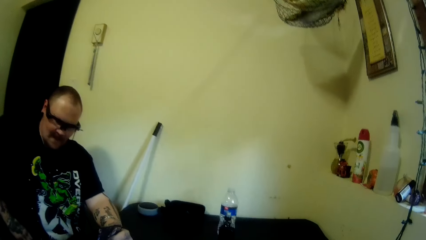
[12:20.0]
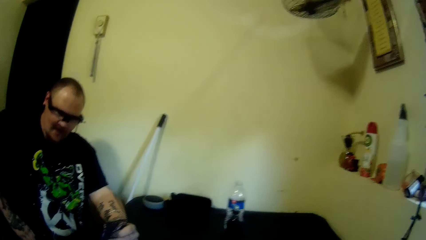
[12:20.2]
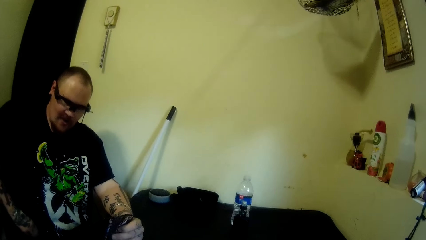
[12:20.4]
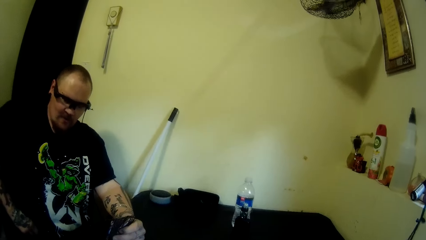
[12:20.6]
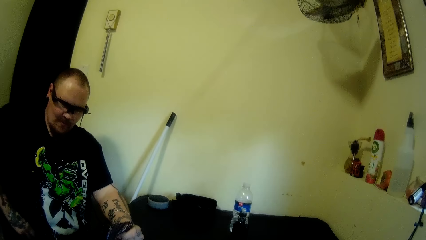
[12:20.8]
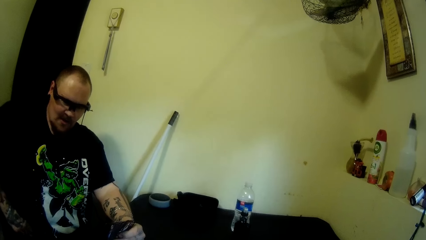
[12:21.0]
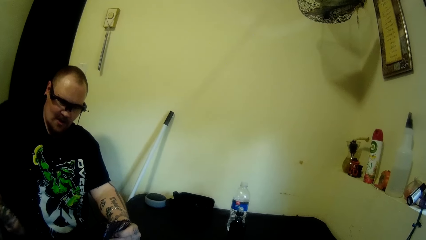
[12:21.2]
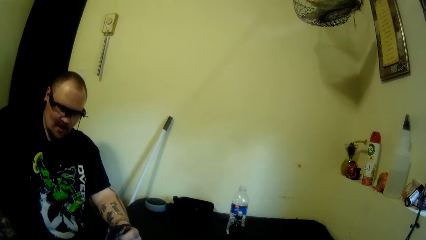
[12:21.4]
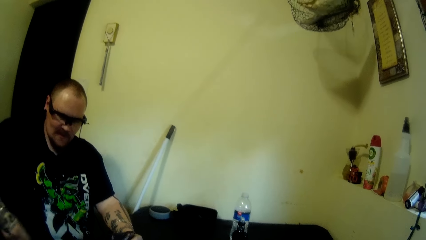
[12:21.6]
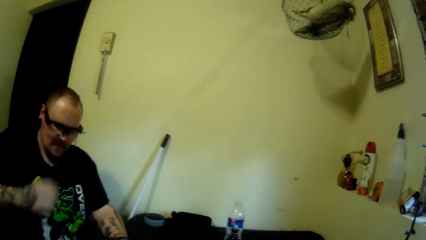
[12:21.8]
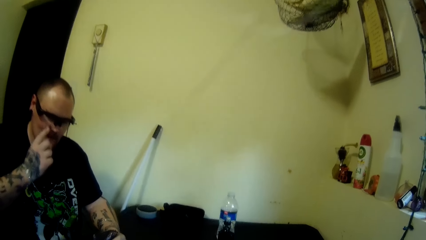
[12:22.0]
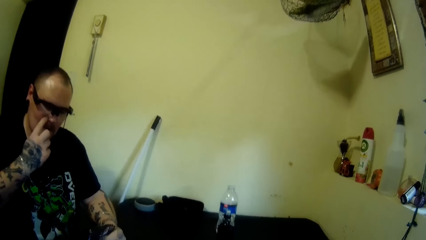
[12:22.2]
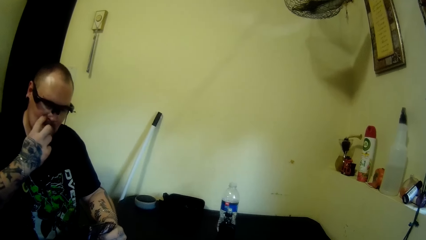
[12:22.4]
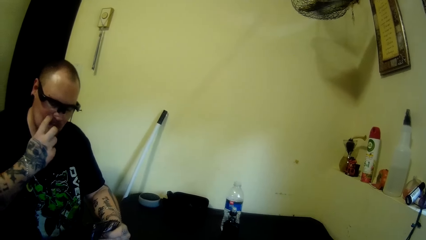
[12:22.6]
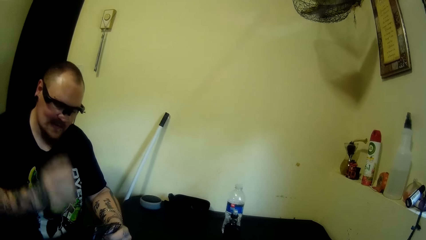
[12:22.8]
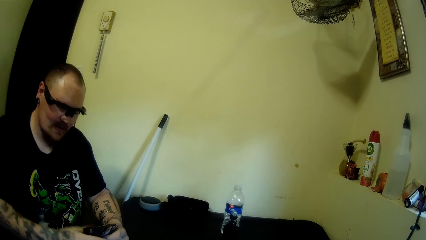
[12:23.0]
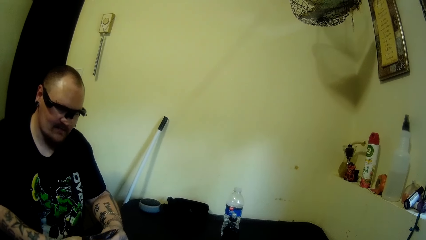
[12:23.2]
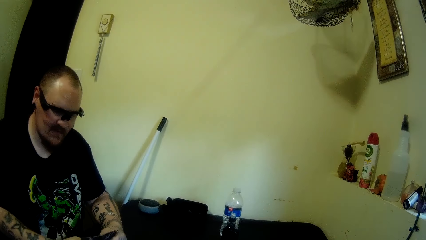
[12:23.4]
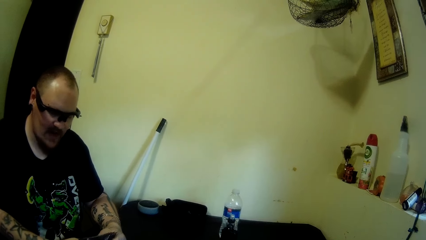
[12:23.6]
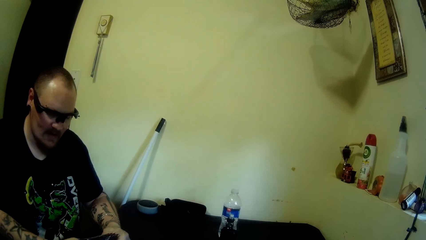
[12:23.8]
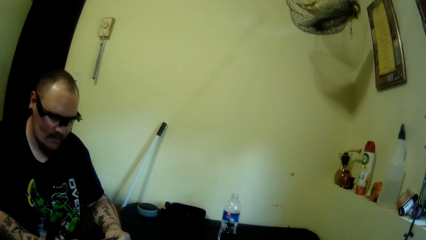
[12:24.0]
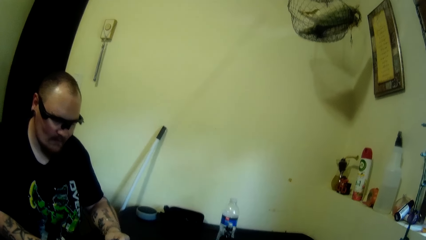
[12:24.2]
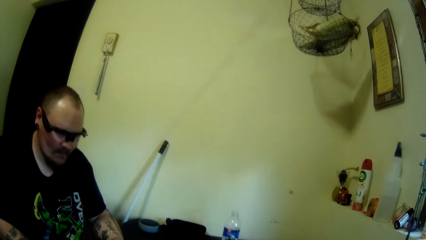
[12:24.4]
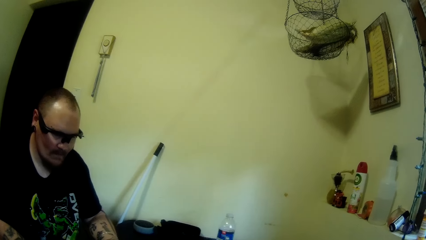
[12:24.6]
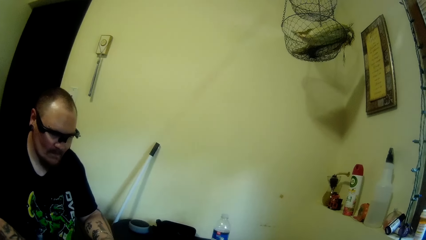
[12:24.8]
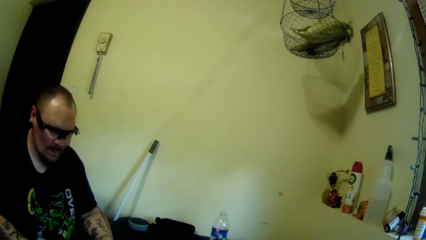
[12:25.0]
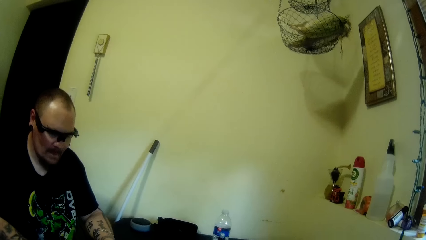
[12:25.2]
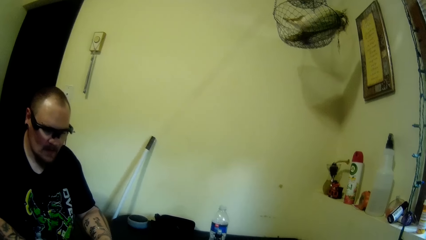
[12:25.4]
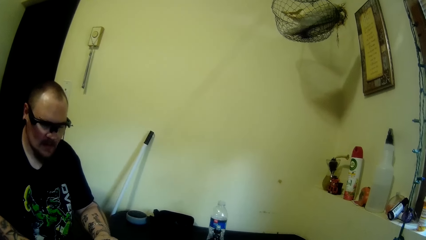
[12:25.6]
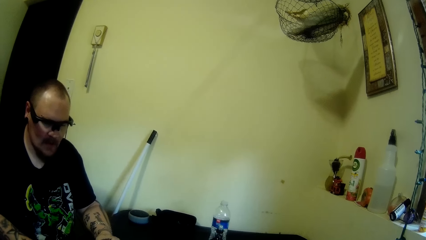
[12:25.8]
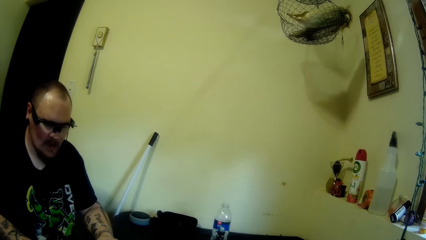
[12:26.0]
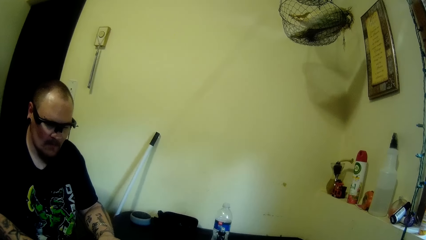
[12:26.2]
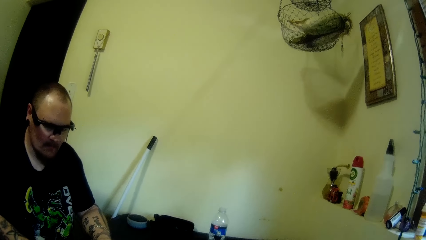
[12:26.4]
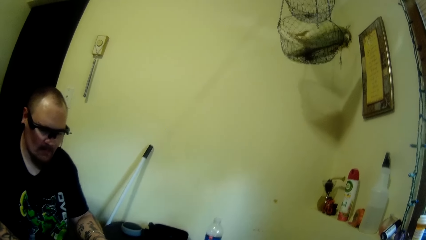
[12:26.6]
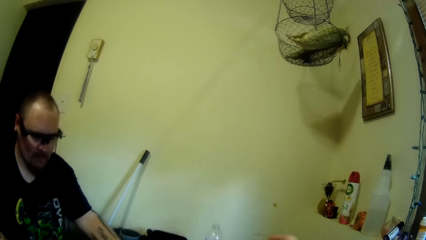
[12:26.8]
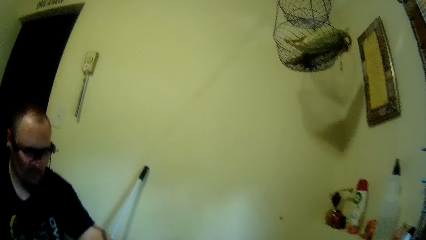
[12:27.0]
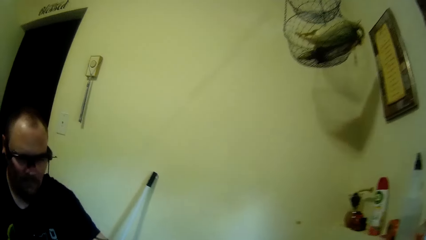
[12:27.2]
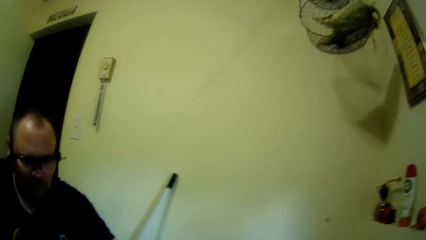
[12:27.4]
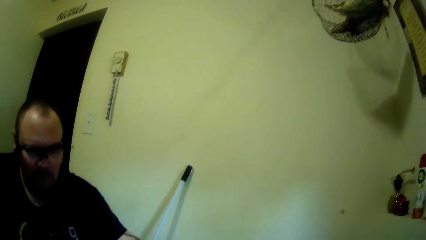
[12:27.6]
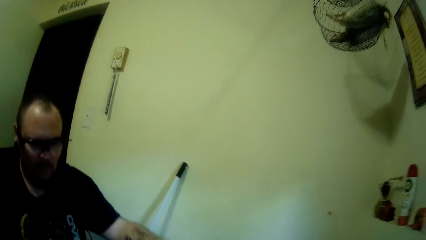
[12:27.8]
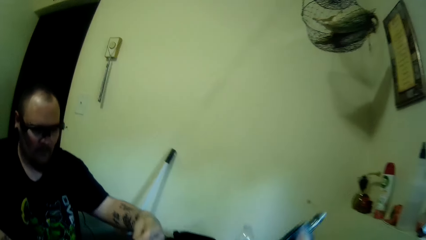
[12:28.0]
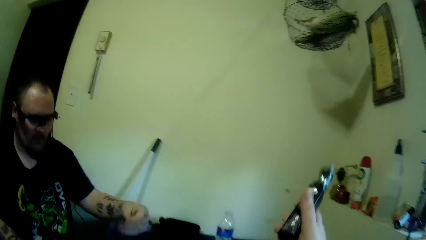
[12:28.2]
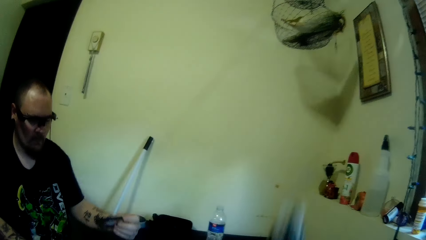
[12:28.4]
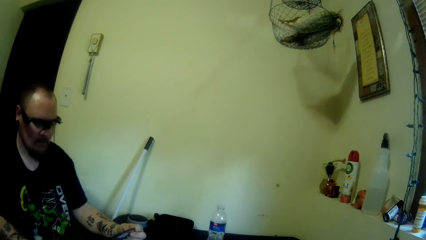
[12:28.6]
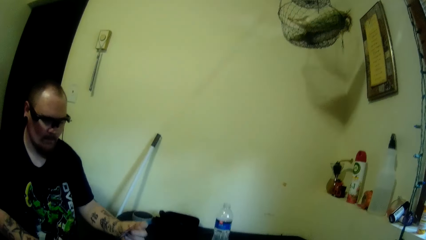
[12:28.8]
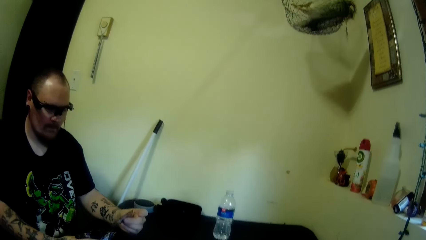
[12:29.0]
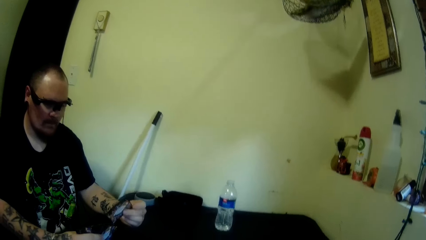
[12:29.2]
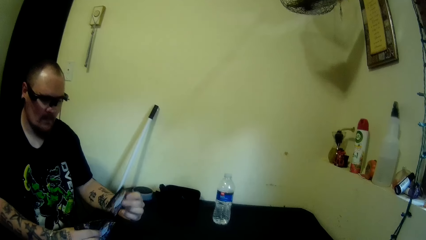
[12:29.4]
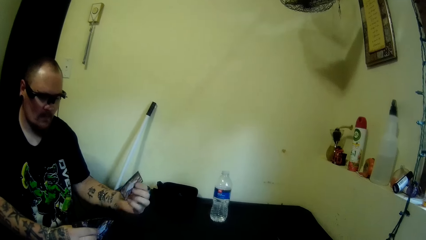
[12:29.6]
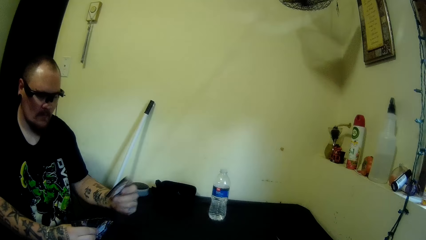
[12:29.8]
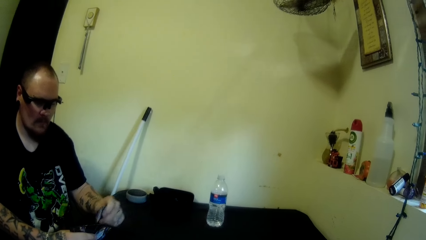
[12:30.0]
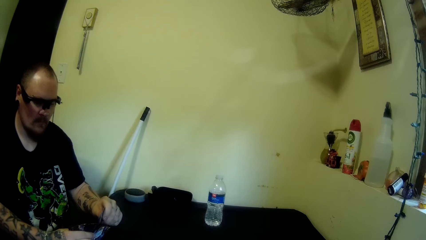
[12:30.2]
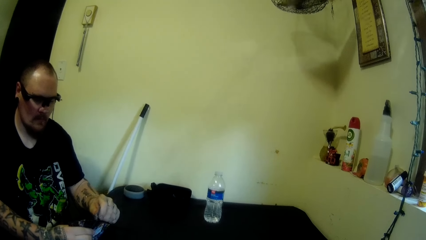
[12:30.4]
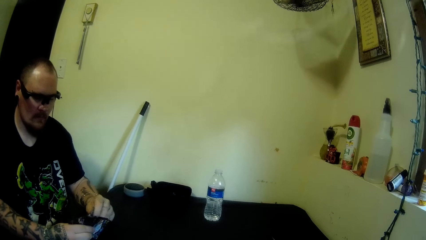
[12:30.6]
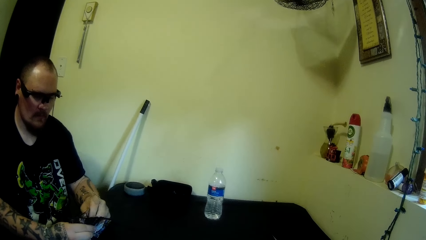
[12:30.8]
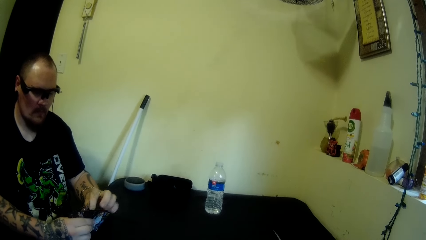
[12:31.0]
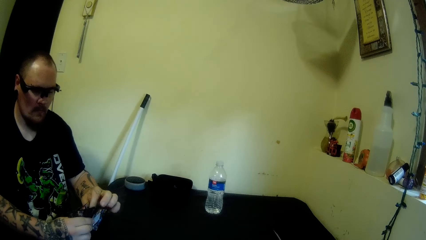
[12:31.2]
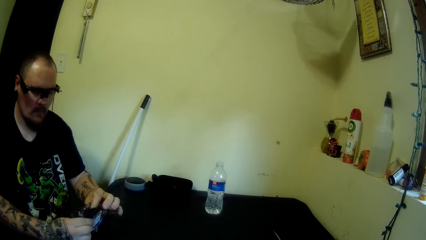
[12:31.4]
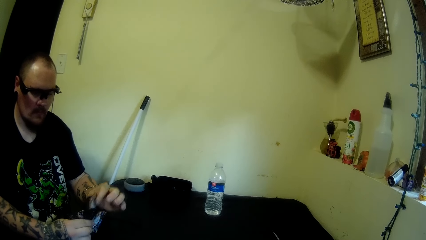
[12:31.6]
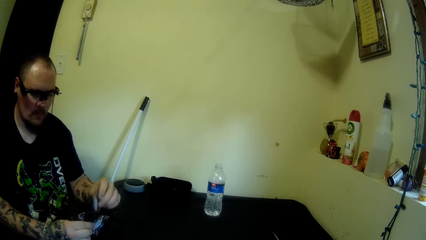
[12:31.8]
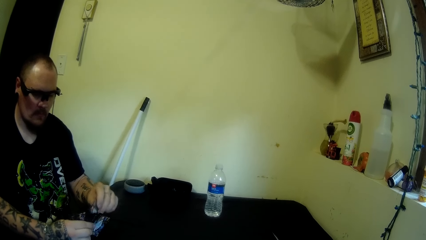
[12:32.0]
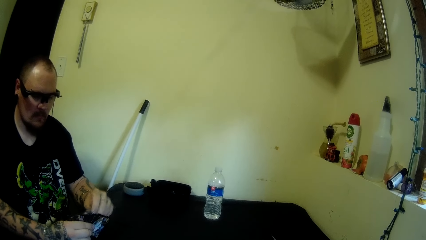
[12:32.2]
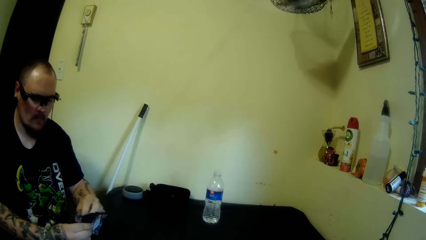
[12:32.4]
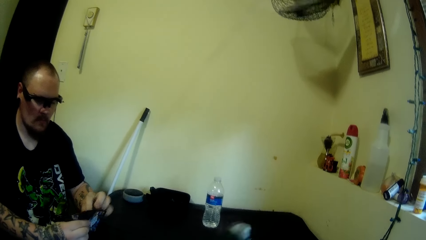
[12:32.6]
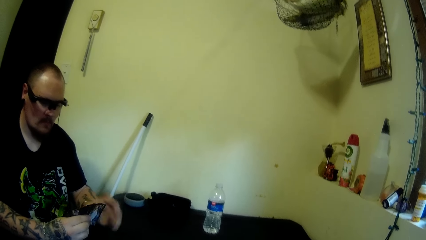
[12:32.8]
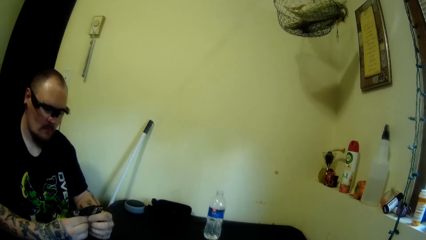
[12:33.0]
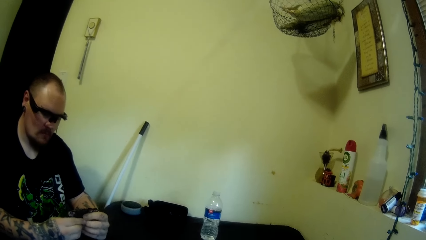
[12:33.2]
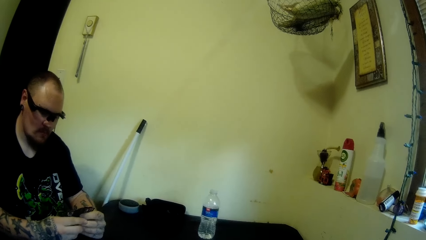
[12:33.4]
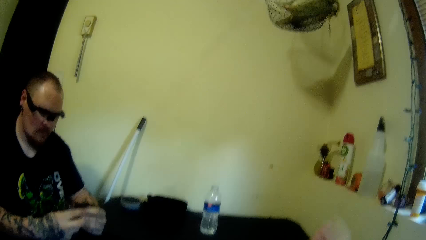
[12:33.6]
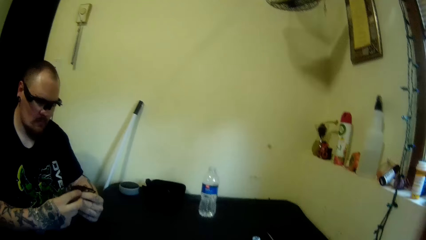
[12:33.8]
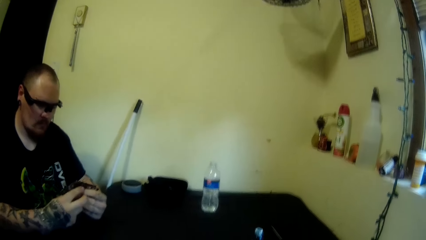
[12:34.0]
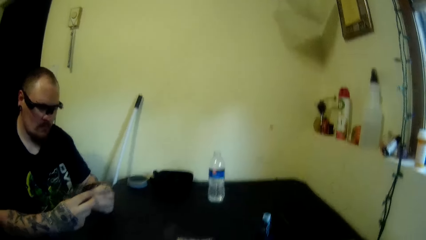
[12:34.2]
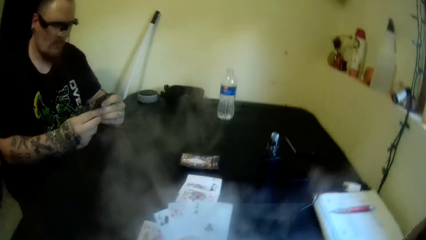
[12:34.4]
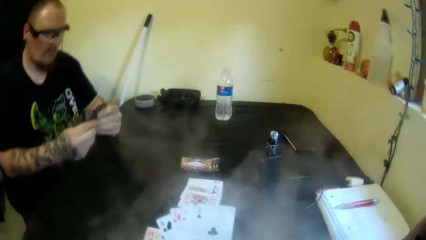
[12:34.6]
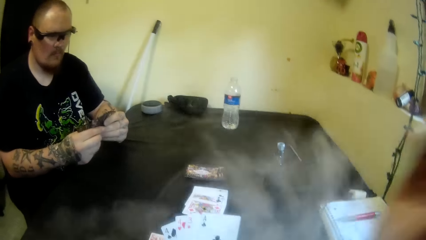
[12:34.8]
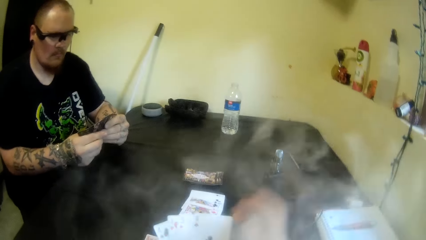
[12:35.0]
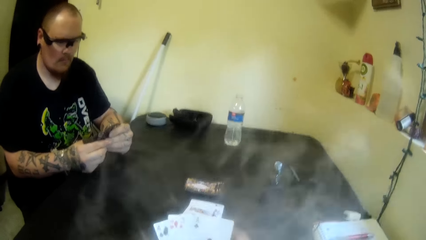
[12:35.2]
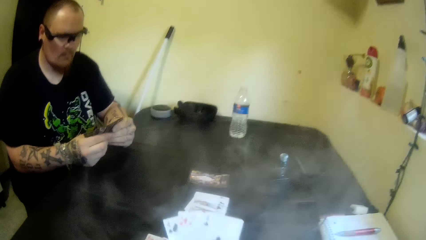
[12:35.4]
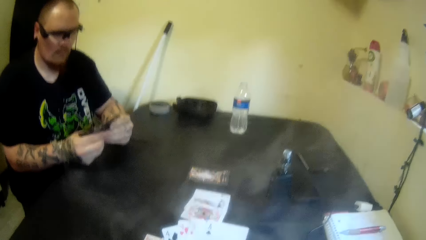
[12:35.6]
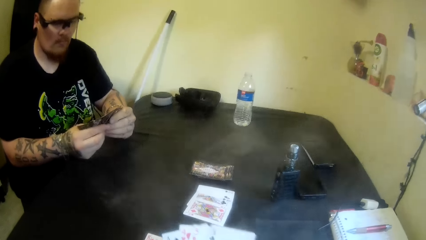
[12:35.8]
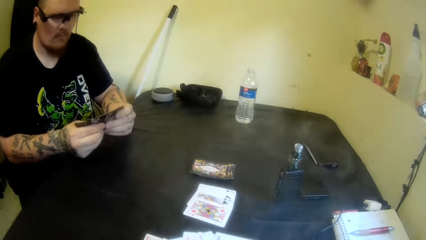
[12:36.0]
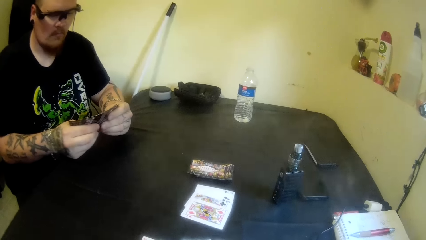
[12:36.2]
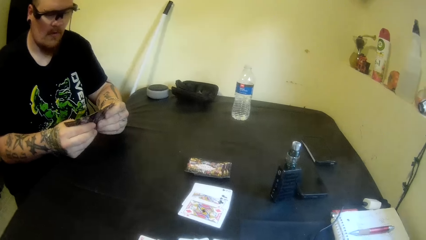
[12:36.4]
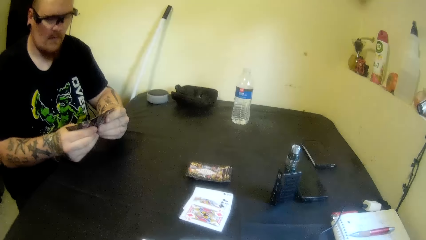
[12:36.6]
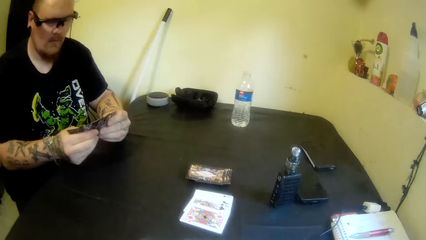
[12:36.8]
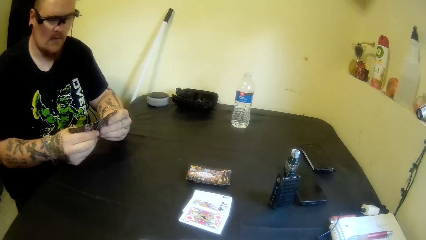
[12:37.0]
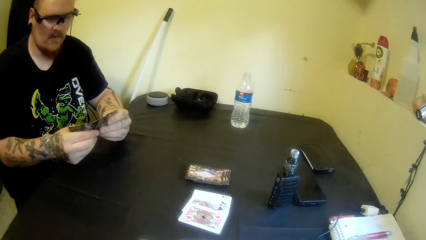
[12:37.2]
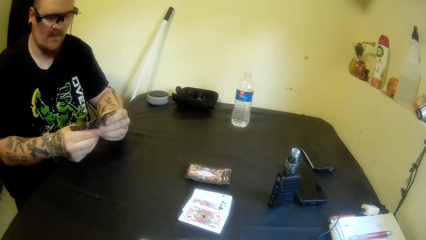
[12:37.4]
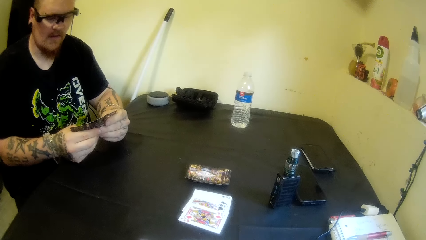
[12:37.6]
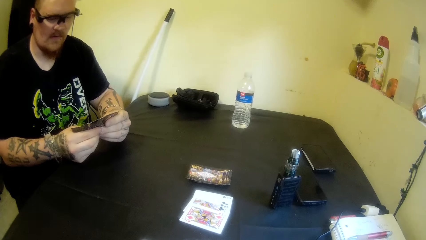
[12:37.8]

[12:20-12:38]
A man touches the waist. The man adjusts his trousers with his right hand. The man touches his nose with his right hand and holds the cards. The camera wearer looks around. The man picks up a card from the table with his left hand. The camera wearer picks up a bottle or electronic cigarette with her right hand. She touches her face with her right hand. She puts the electronic cigarette on the table.
